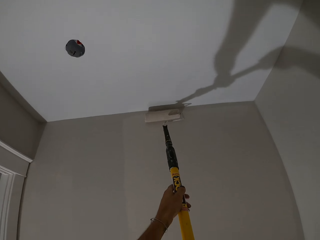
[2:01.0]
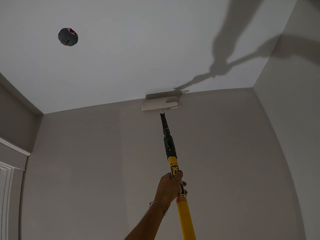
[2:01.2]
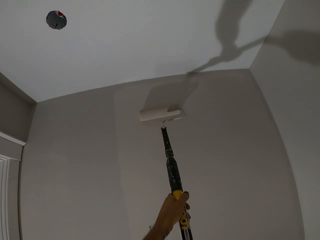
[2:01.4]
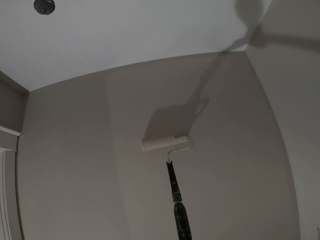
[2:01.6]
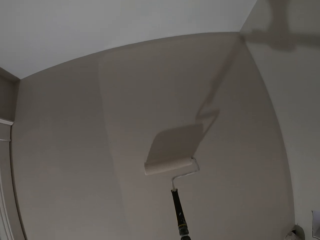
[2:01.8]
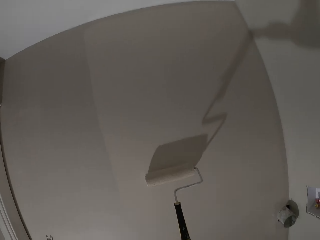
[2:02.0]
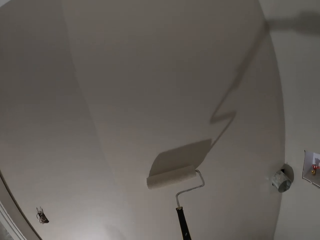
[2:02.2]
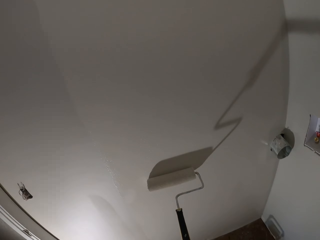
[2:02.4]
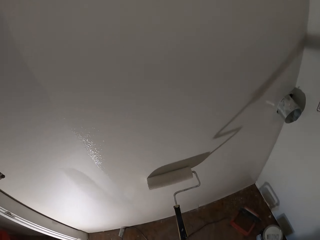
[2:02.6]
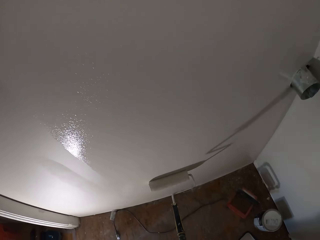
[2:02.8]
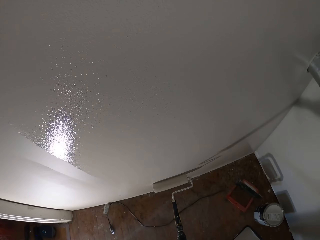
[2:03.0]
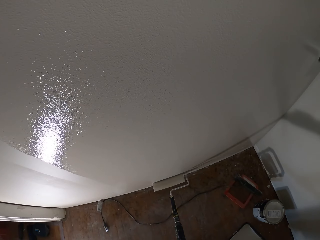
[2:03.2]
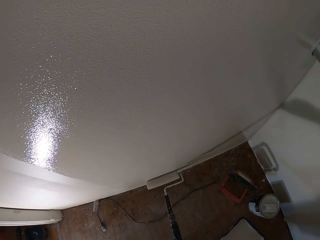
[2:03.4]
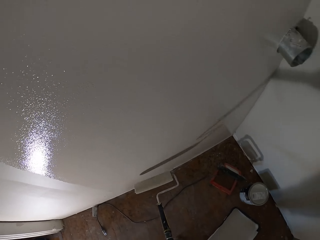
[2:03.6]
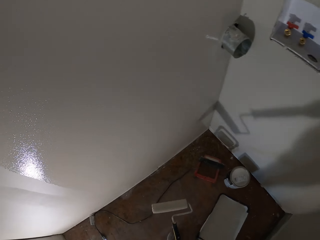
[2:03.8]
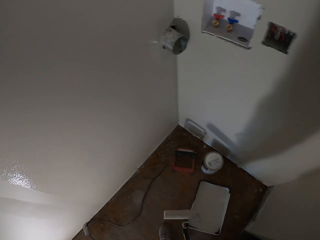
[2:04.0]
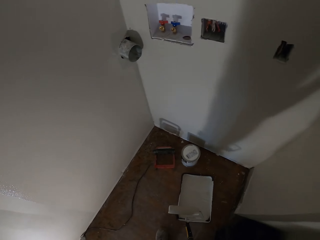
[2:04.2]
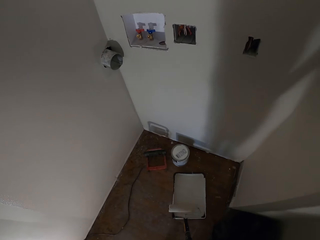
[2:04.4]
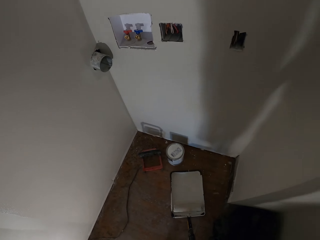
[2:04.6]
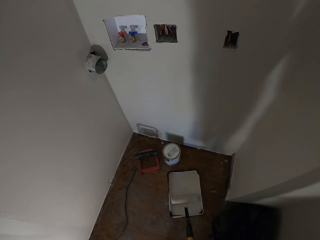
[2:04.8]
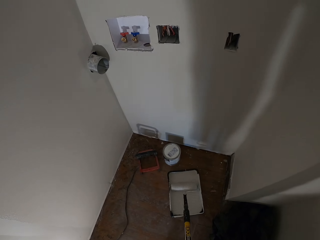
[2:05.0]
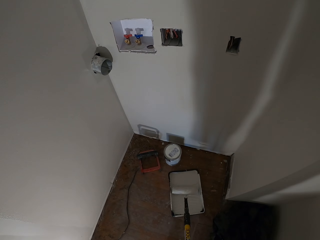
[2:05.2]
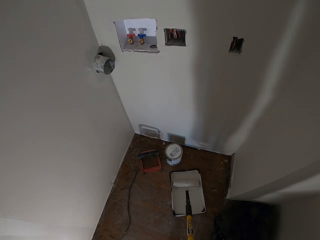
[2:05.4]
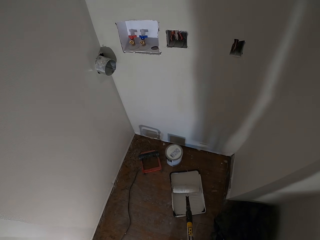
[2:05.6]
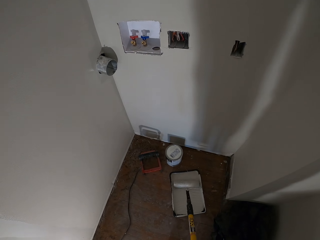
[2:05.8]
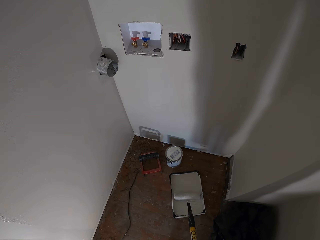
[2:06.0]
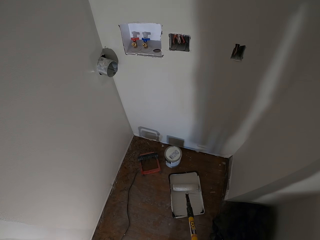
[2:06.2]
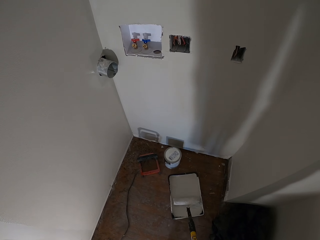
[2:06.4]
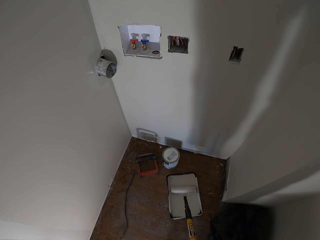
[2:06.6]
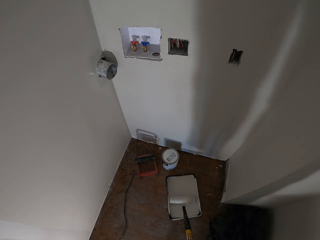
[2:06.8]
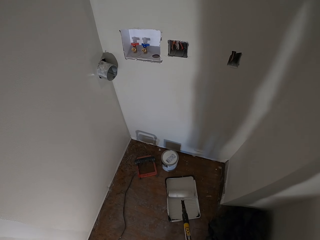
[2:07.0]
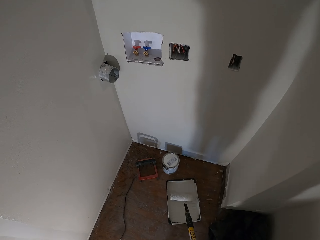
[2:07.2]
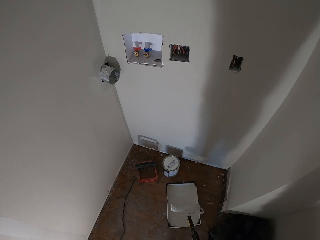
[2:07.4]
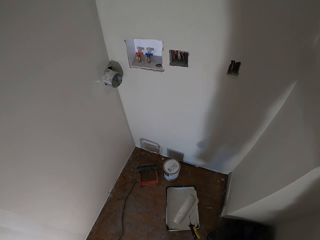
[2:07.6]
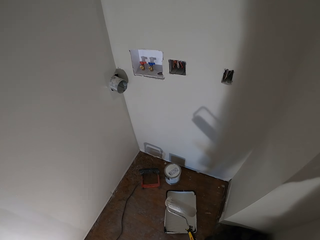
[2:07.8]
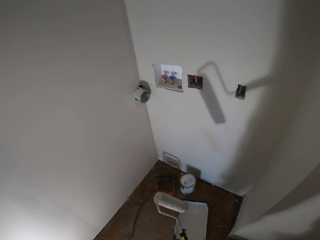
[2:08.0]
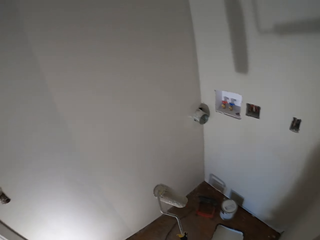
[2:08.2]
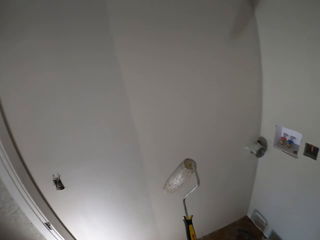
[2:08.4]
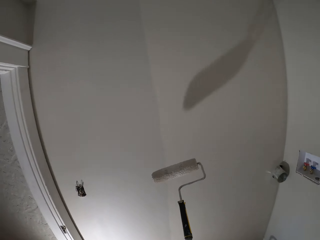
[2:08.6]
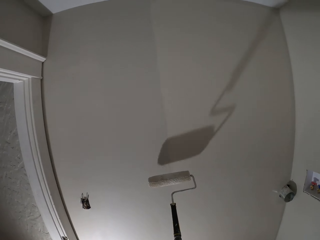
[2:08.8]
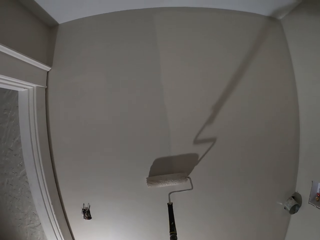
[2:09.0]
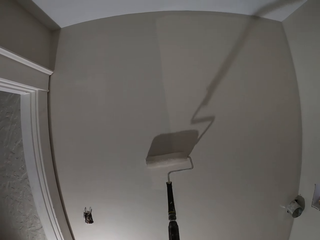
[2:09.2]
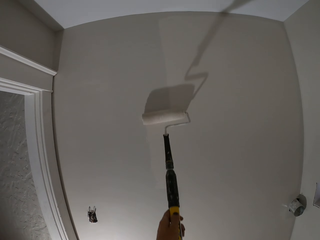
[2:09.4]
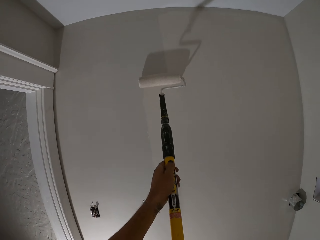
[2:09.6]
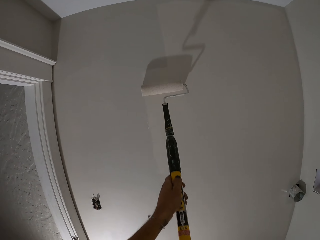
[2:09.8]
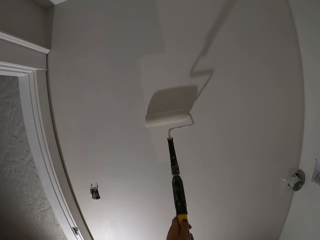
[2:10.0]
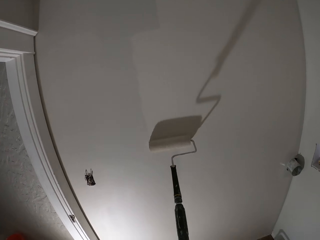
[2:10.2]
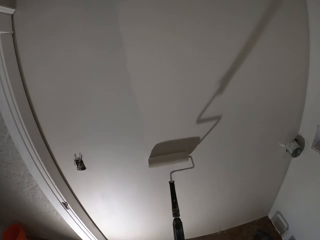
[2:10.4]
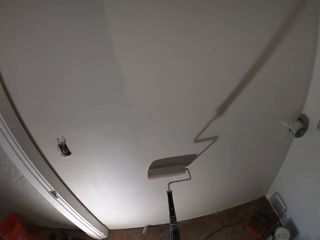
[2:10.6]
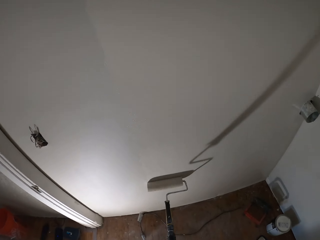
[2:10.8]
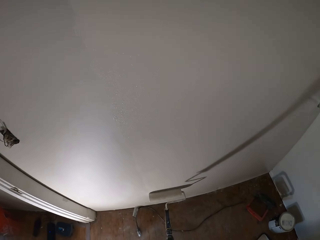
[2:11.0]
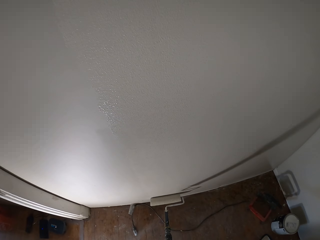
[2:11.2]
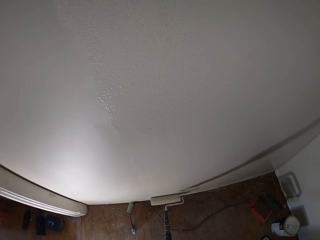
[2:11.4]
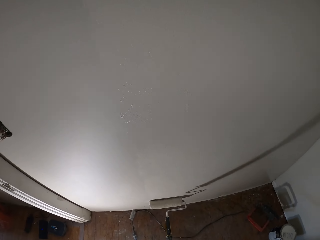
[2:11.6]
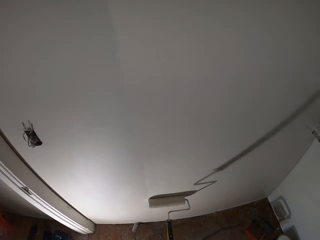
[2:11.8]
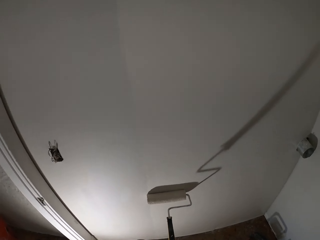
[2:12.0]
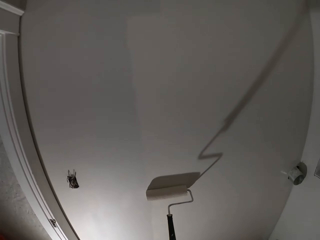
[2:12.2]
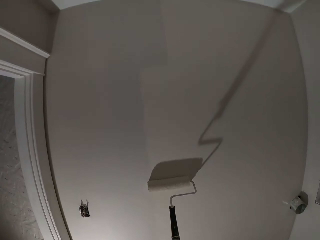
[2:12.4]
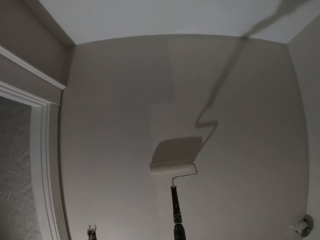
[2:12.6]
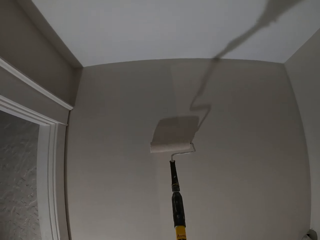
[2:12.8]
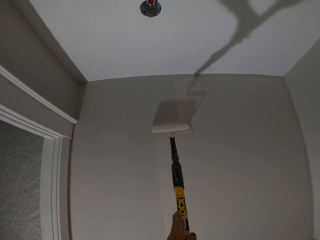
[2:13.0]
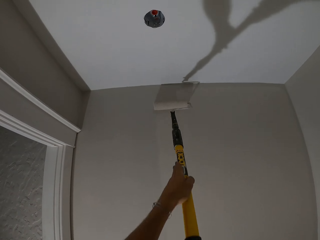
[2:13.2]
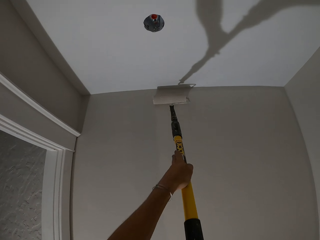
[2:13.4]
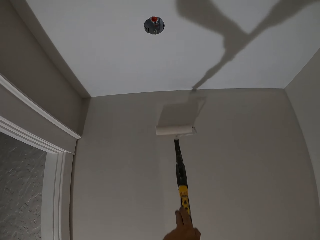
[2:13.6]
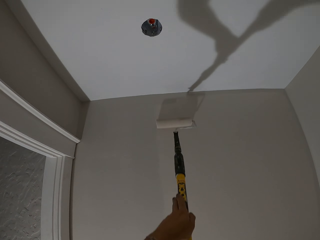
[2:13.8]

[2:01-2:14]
The camera wearer rolls the paint roller on the roller pan. They scoop paint in a paint tray with a roller brush. They apply paint on a wall with the roller brush.

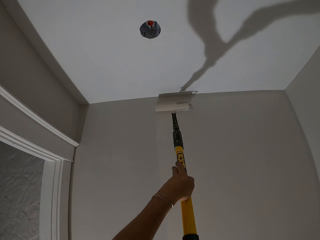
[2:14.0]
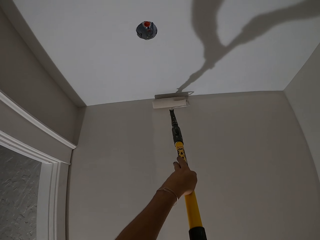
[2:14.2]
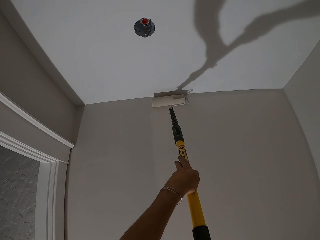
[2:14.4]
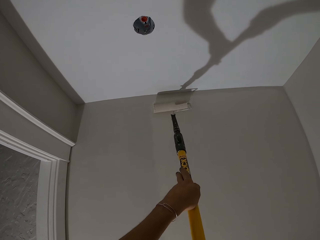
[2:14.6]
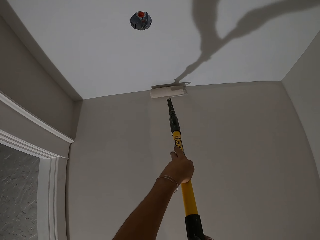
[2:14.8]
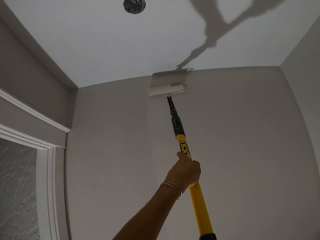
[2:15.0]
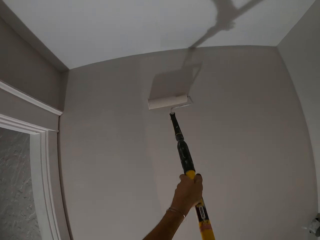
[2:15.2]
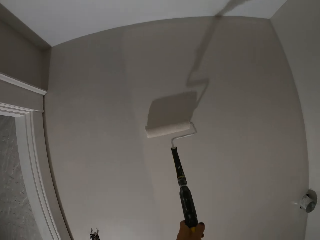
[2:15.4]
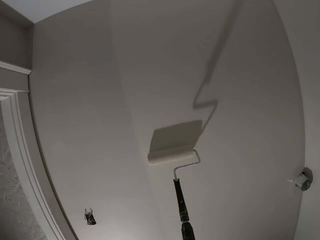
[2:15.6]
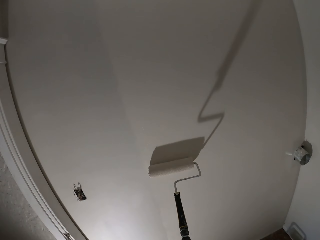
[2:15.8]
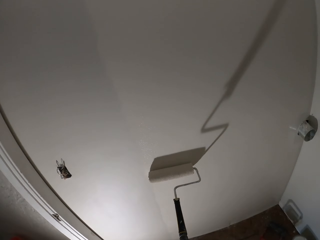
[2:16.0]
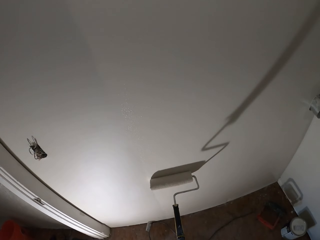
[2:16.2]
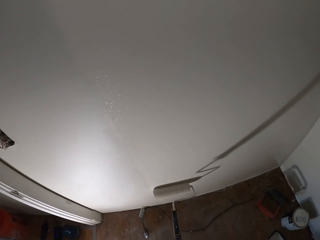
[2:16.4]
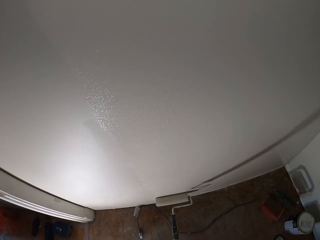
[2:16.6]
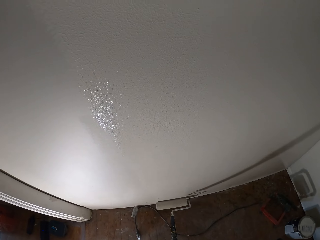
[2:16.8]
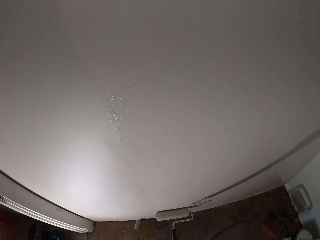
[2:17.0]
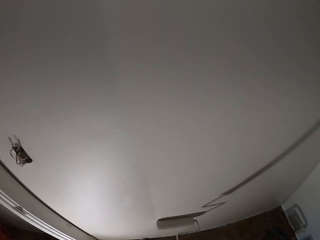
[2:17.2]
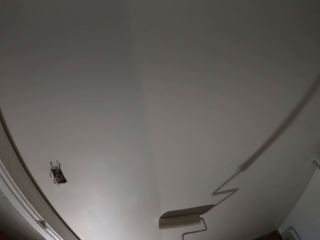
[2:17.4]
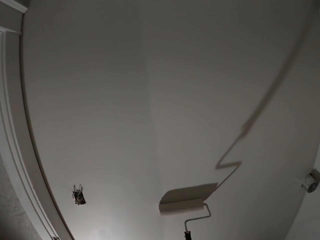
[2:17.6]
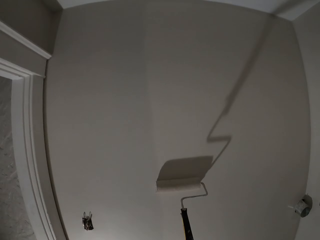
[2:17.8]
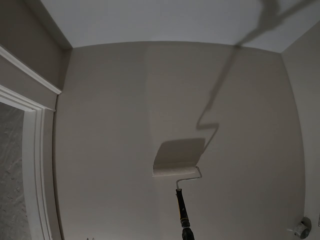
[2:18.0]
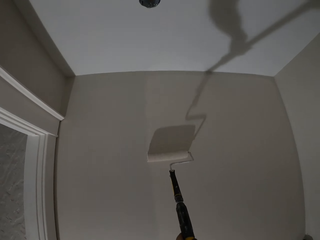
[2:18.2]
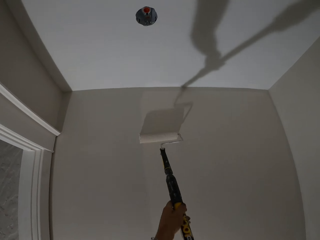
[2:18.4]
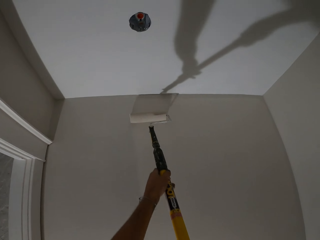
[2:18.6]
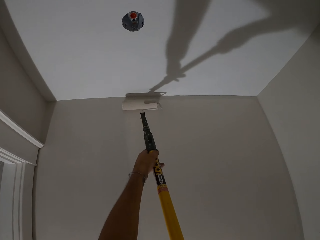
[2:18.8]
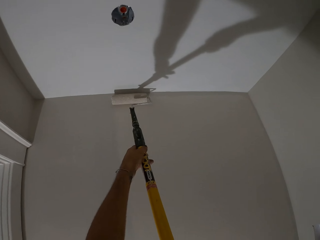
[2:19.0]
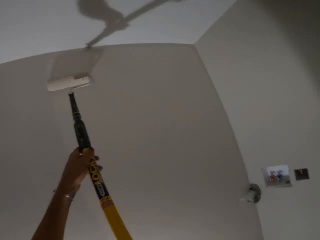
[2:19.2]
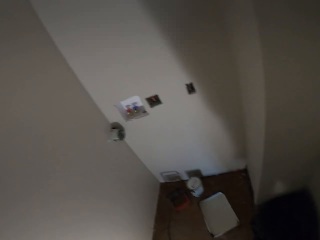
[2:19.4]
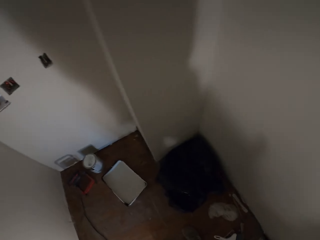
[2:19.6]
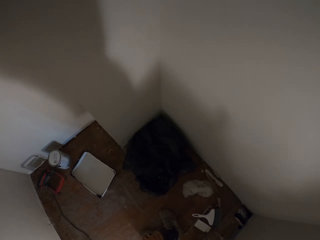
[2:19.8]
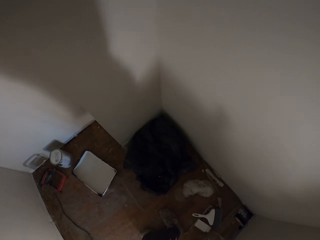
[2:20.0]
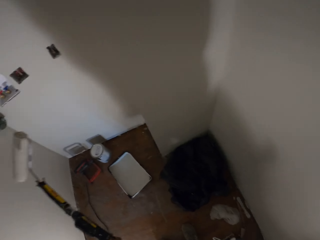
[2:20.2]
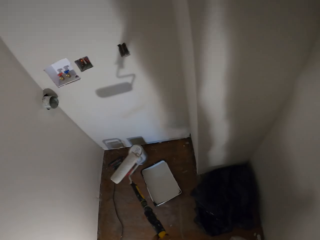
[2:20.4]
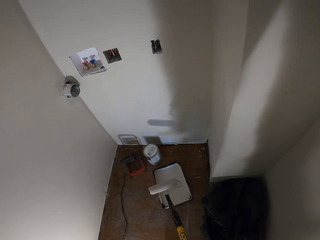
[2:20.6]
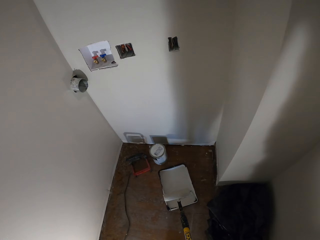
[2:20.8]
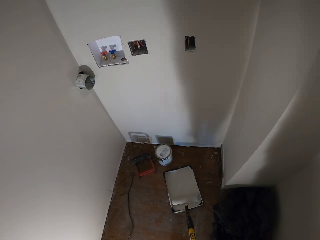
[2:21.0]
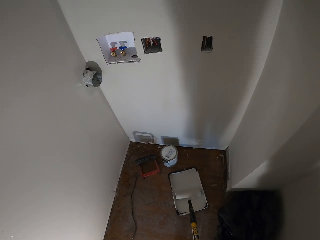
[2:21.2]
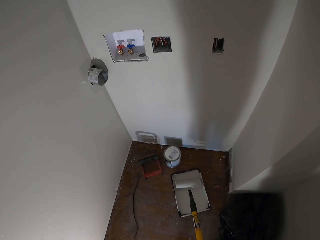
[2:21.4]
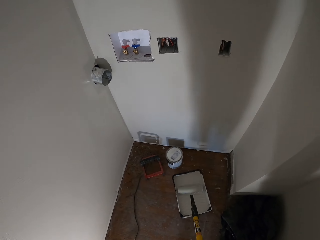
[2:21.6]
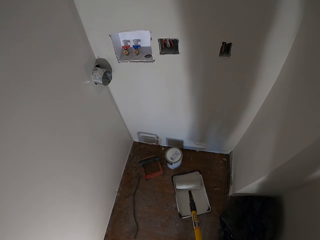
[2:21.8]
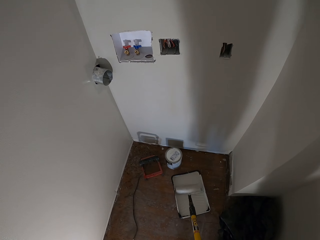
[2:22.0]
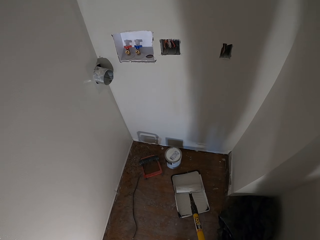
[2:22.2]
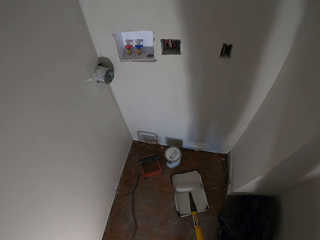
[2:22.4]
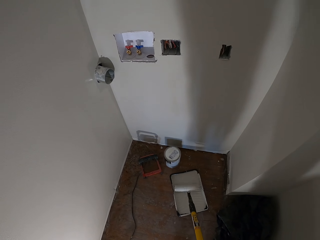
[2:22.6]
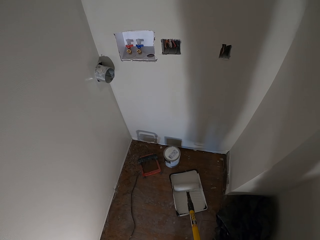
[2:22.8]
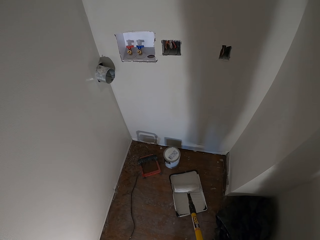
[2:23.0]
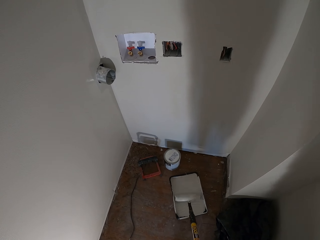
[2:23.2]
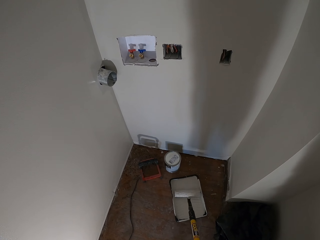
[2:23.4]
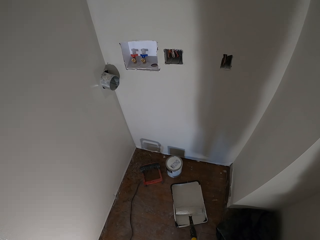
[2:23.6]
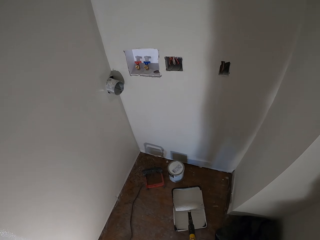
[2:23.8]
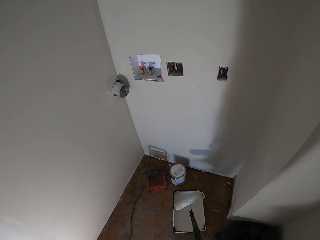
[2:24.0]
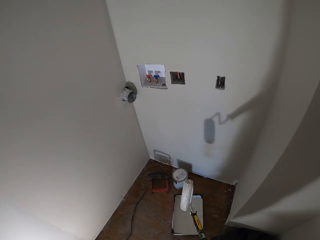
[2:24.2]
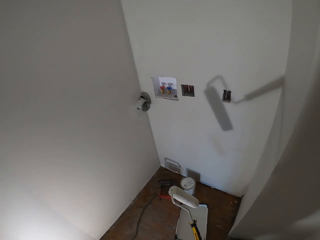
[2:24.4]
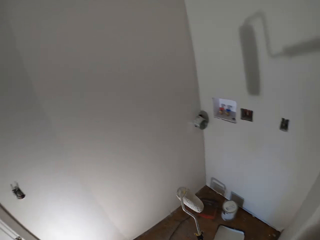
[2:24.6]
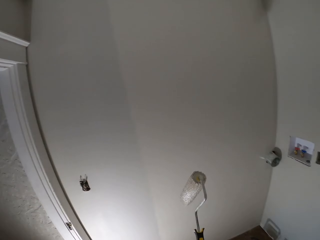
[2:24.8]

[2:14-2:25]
The camera wearer rolls a paint roller on the roller pan. They scoop paint in a paint tray with a roller brush.
